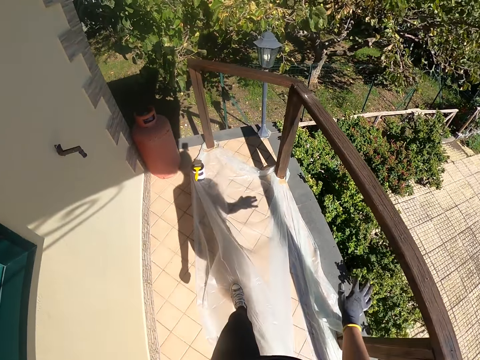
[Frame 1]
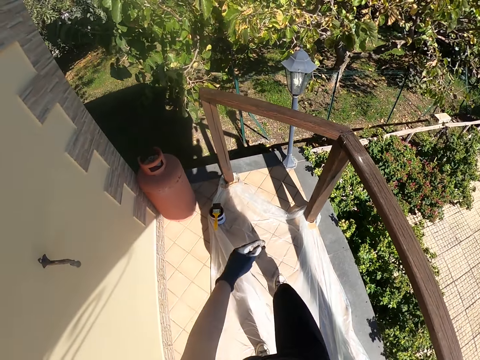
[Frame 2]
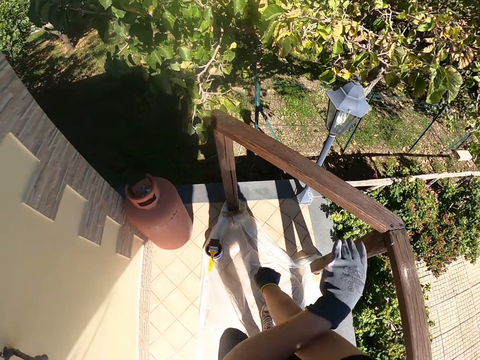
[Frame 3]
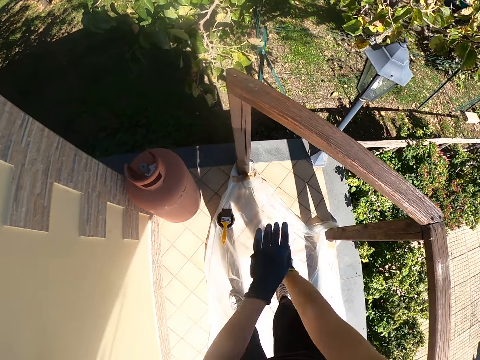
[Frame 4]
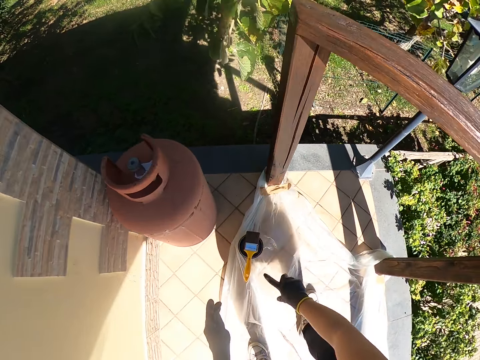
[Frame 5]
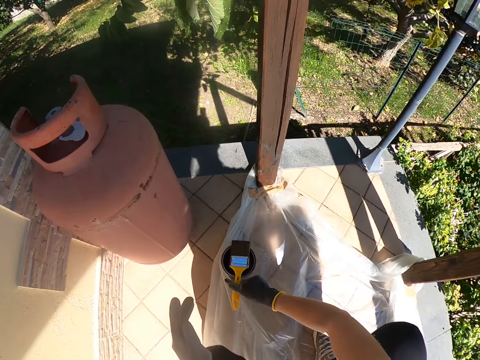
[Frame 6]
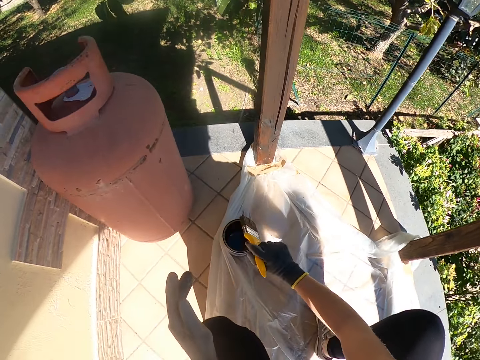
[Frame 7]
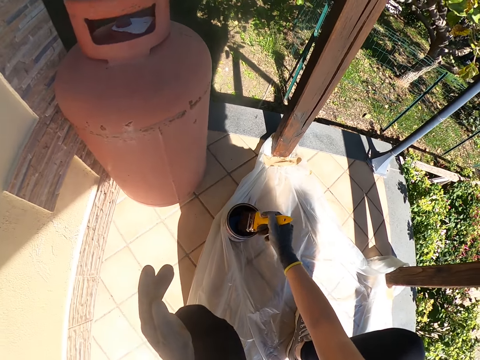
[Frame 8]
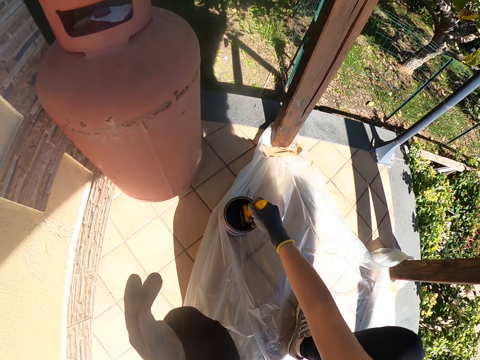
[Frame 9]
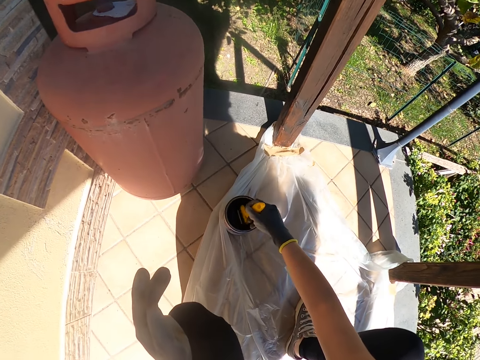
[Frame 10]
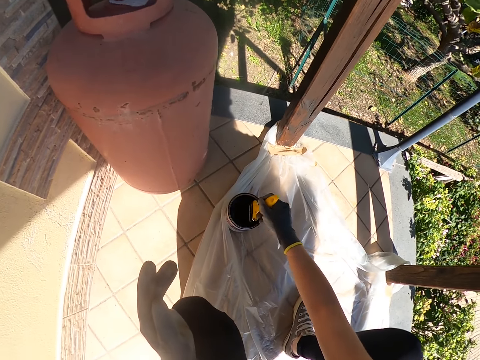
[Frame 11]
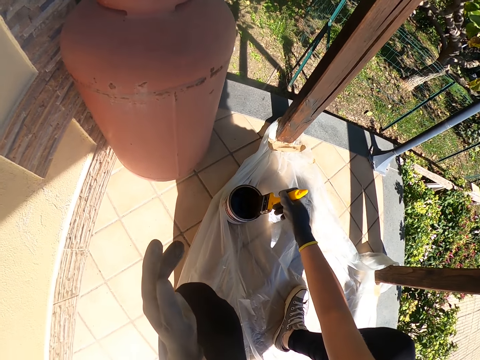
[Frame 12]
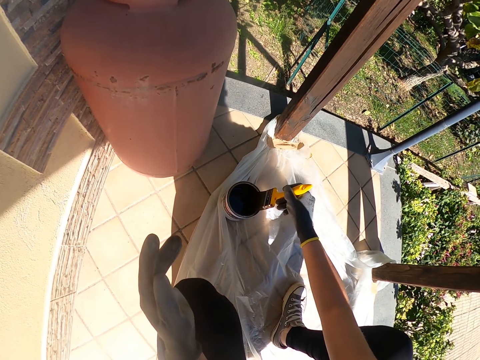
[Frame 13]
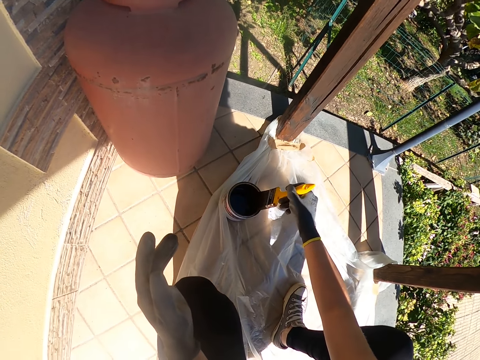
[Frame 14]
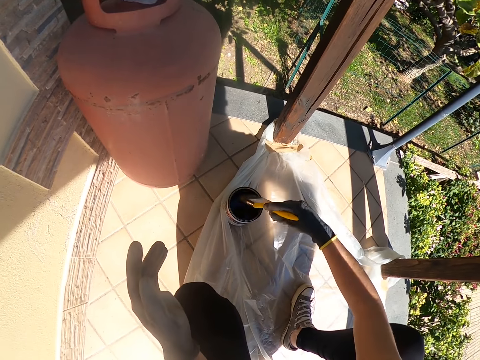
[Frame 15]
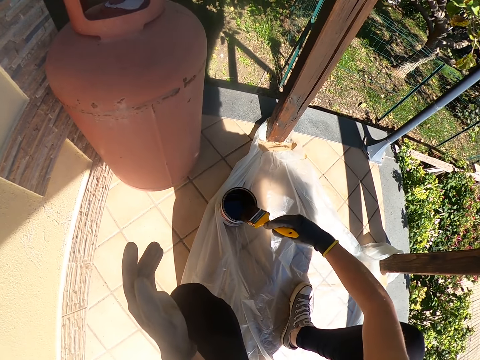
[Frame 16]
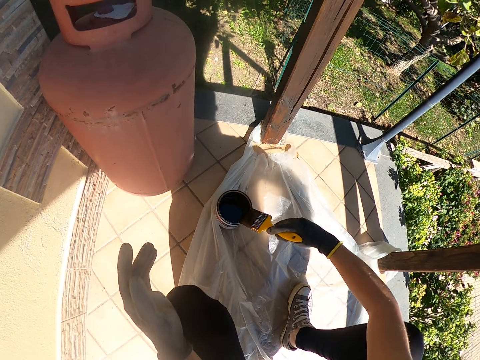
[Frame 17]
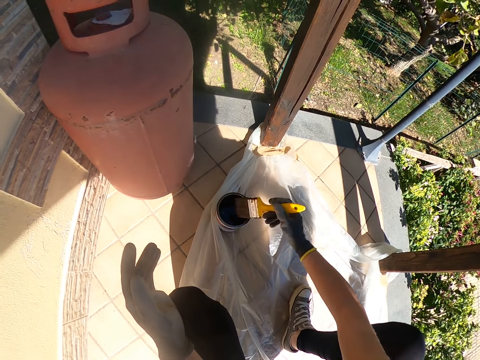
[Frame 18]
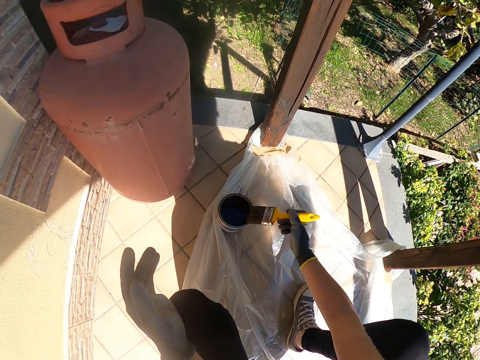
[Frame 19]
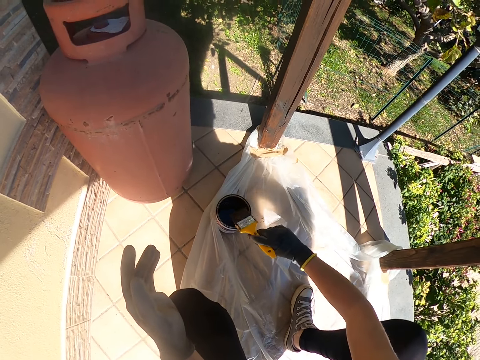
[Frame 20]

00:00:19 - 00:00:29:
The camera wearer makes a gesture with her hands. She scratches her hand. She bends towards the paint container. She picks up the yellow paint brush from the paint container. She dips the yellow paint brush into the paint container. She rubs the yellow paint brush over the brim of the paint container.

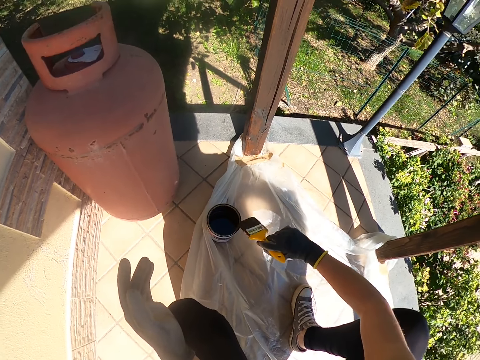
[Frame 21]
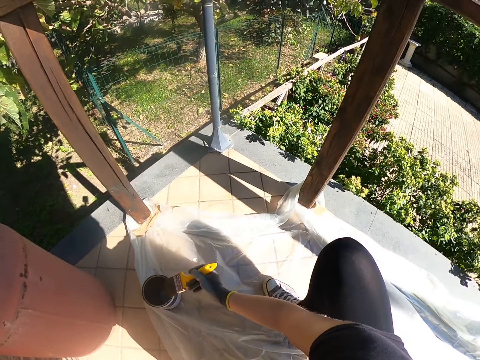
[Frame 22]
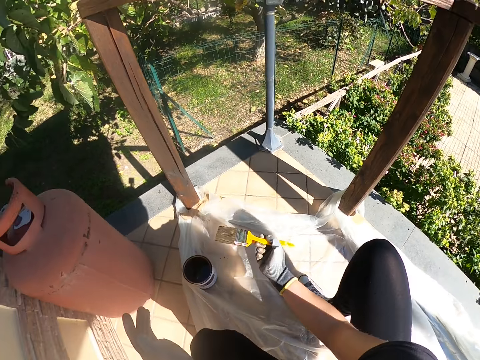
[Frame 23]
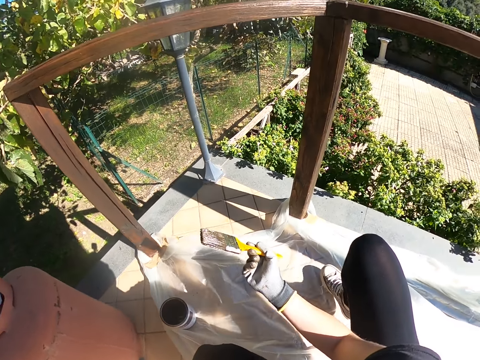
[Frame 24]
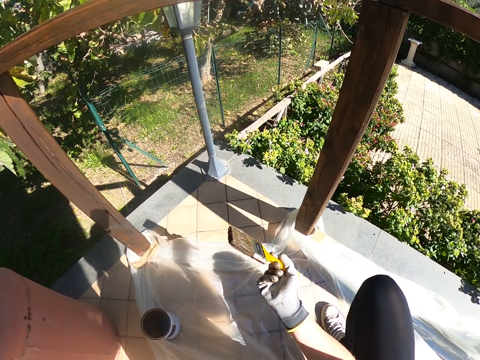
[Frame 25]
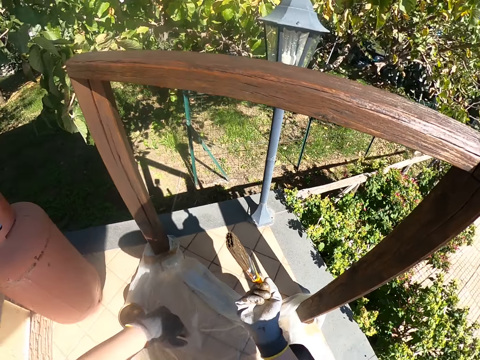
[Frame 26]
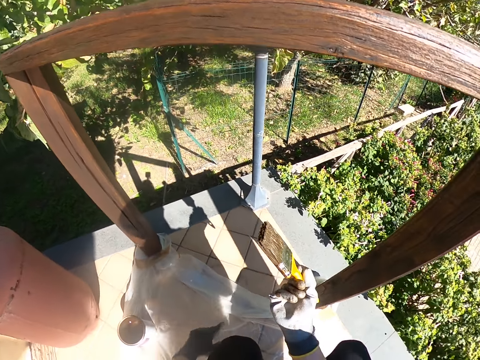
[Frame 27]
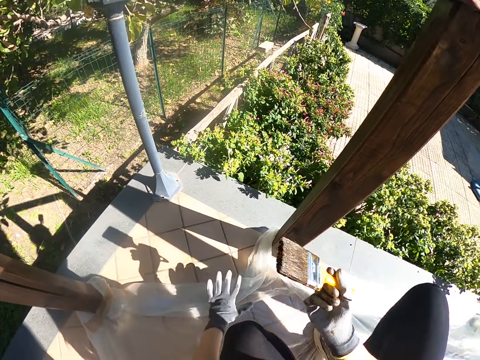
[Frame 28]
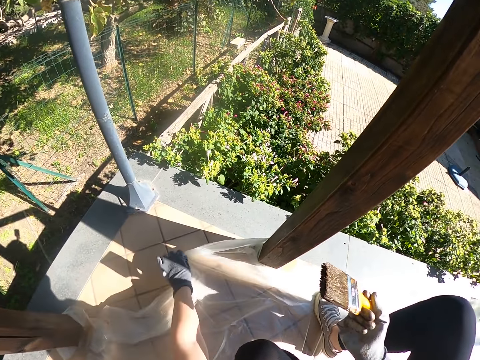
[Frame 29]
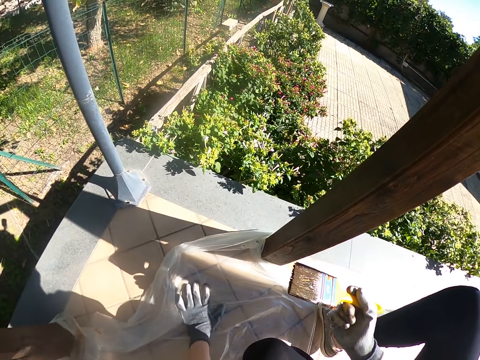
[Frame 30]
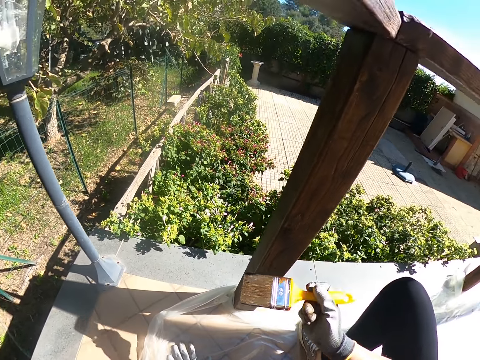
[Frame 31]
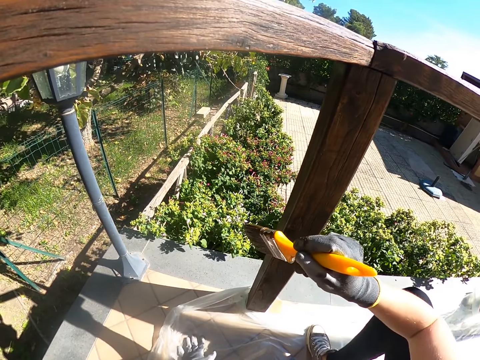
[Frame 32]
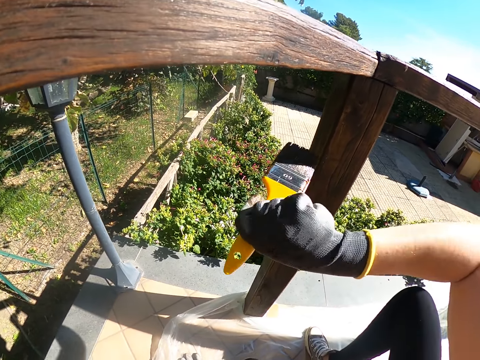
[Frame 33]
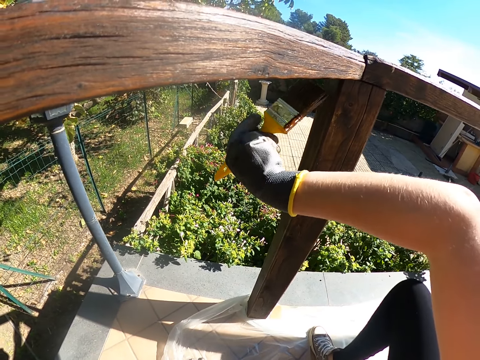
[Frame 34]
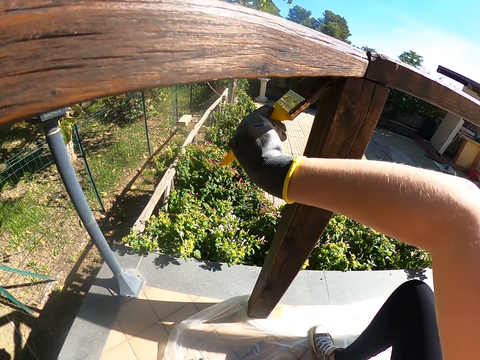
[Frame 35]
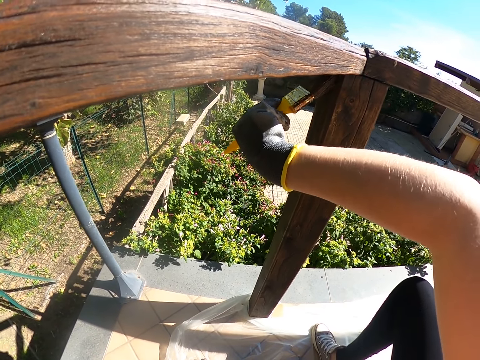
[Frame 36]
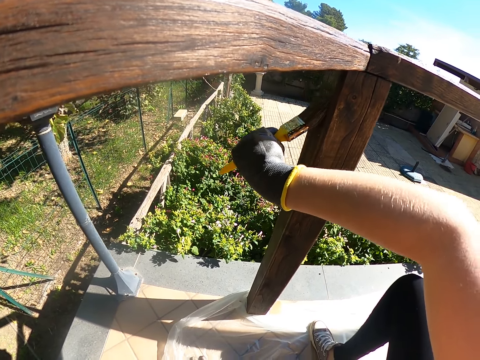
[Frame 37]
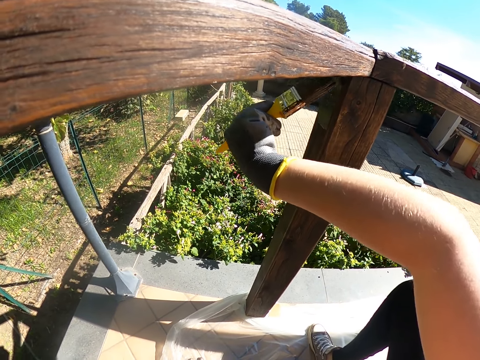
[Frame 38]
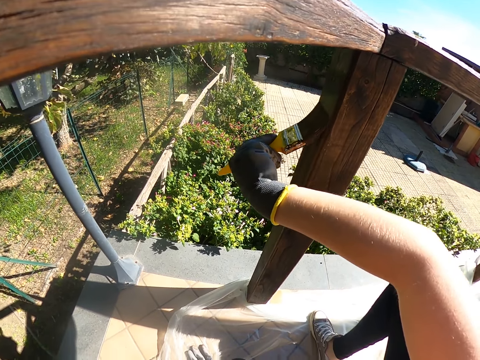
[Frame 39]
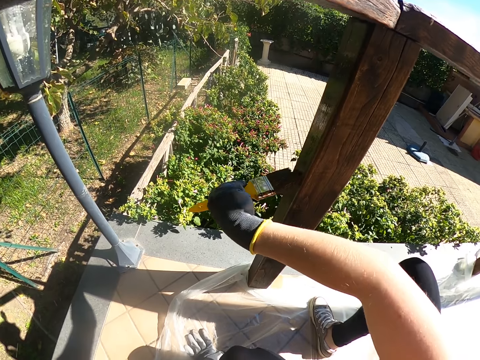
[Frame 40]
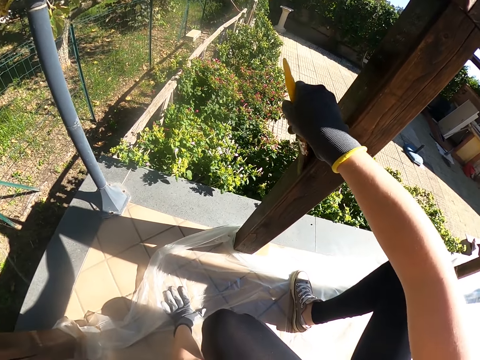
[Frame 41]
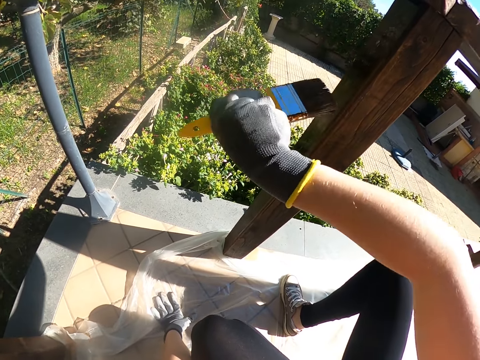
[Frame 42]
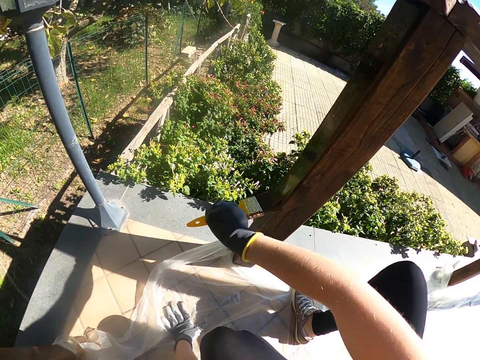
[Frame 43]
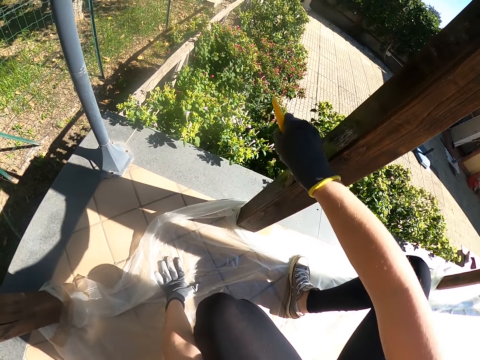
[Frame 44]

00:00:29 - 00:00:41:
The camera wearer moves closer to the balcony railing. She moves the tarpaulin with her left hand, places her left hand on the tarpaulin and spreads the nylon paper. She paints the wooden balcony railing.

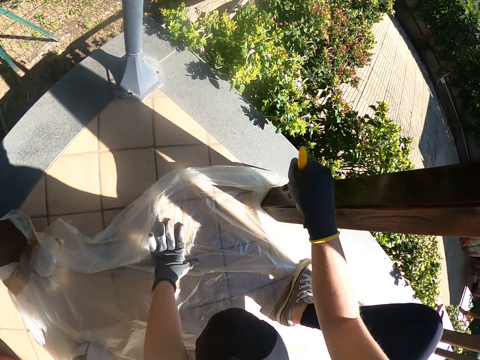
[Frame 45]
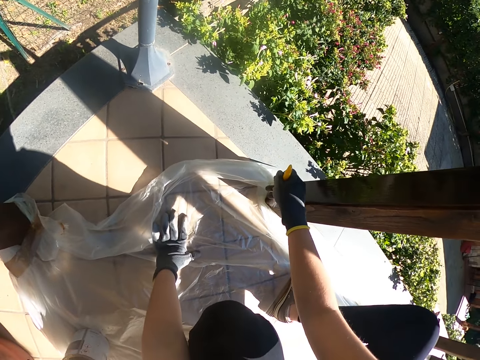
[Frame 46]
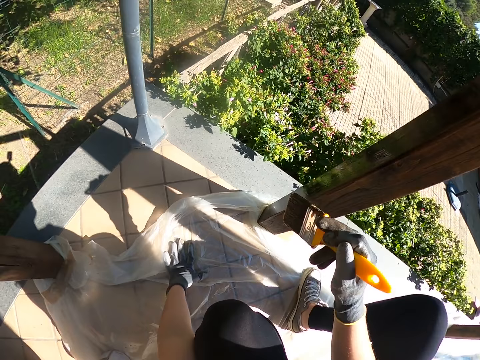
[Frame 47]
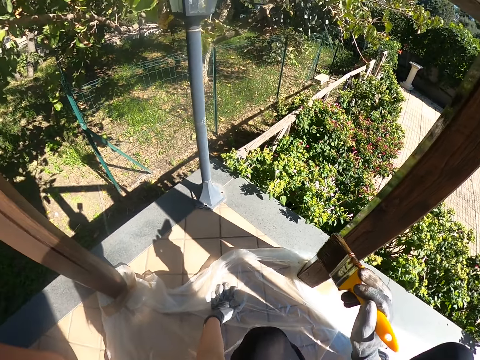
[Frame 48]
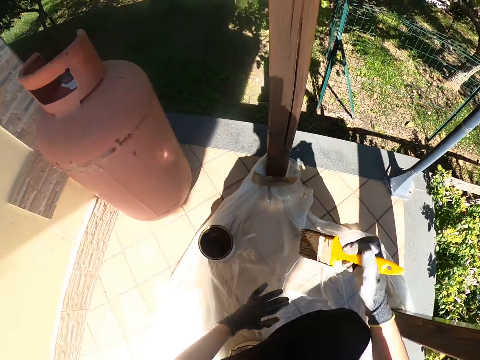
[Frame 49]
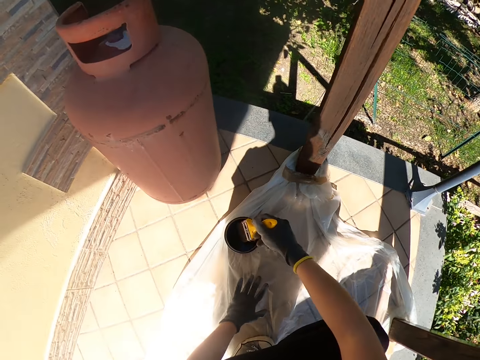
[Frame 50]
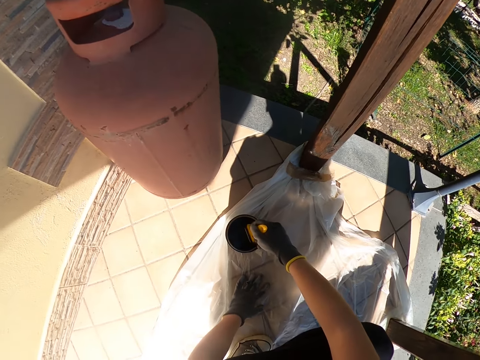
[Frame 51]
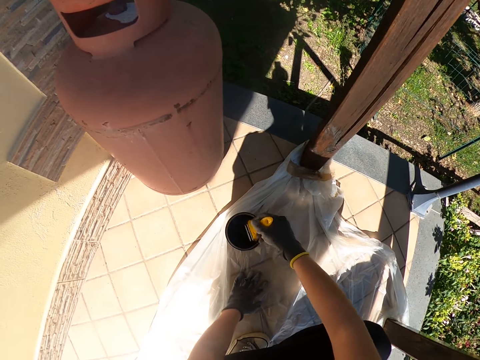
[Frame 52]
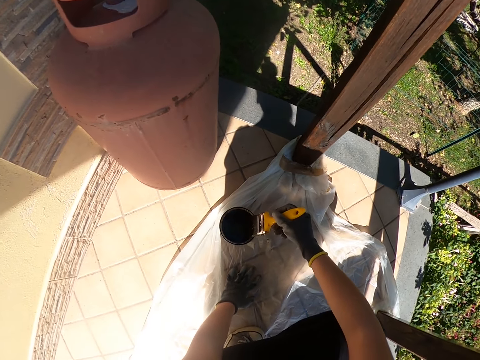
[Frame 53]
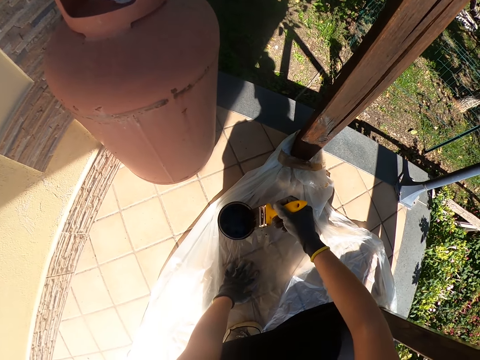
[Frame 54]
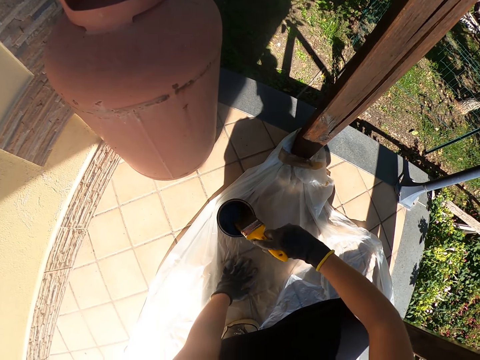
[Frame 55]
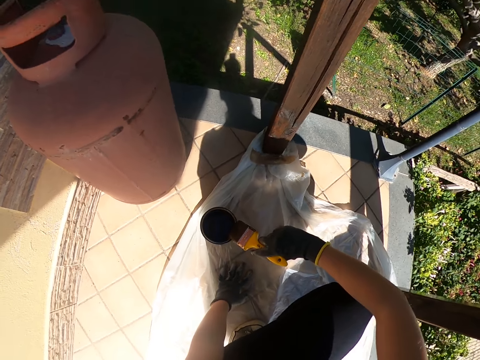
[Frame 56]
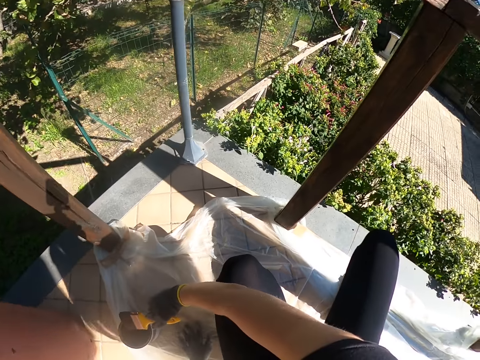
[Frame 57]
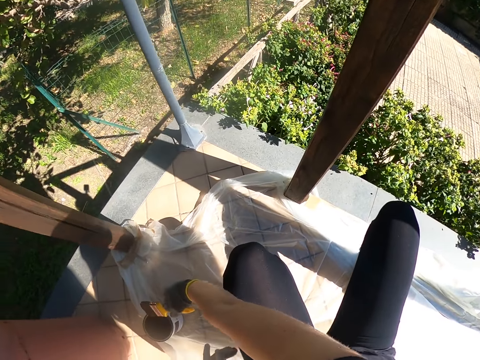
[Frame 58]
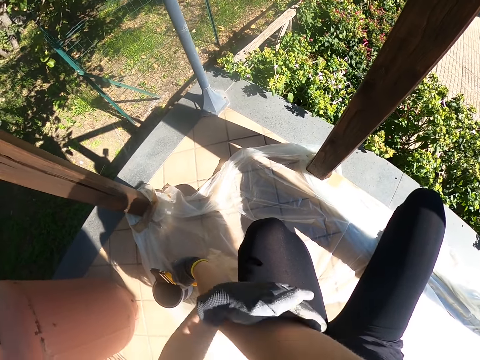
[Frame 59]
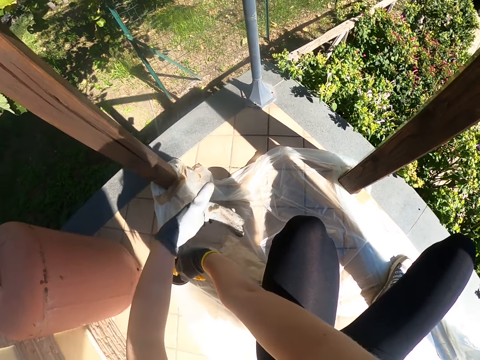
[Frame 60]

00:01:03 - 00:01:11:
The camera wearer takes her left hand off the tarpaulin. She turns to the paint container. She places her left hand on the tarpaulin. She dips the yellow paint brush into the paint container. She rubs the yellow paint brush on the brim of the paint container. She lifts her left hand from the tarpaulin. She wipes her hand. She rubs her right arm with her left hand.
